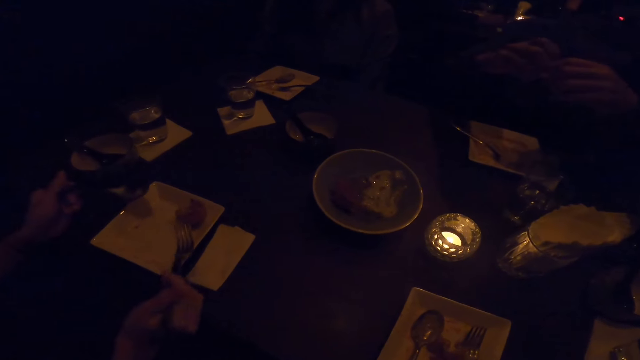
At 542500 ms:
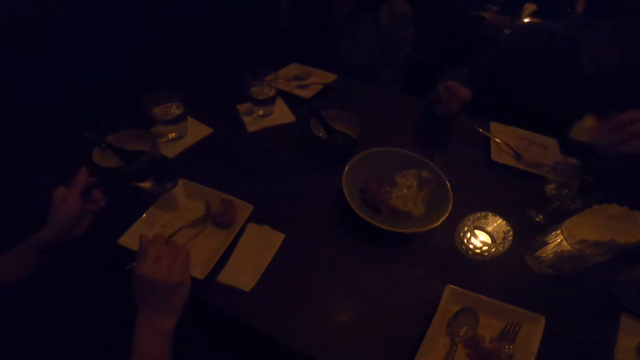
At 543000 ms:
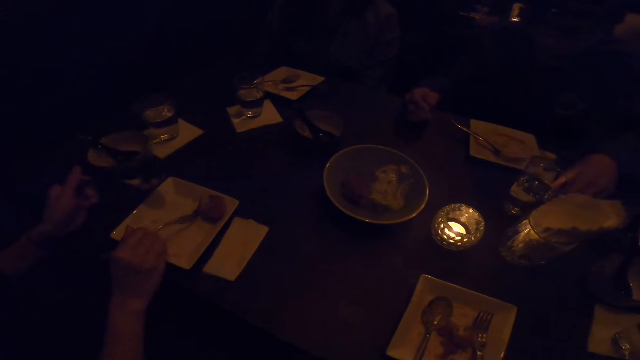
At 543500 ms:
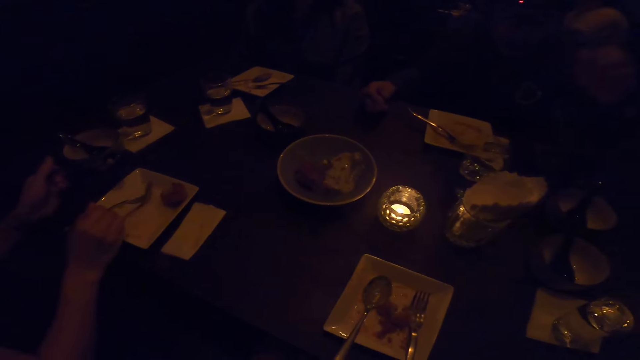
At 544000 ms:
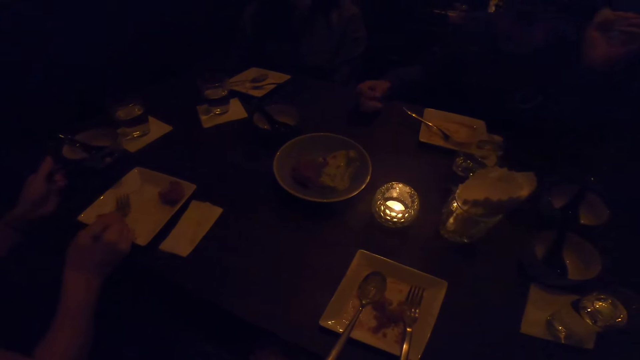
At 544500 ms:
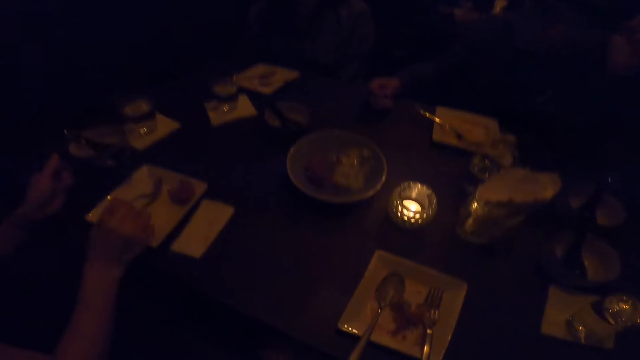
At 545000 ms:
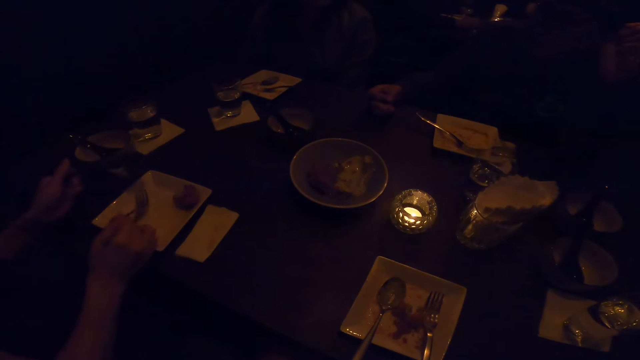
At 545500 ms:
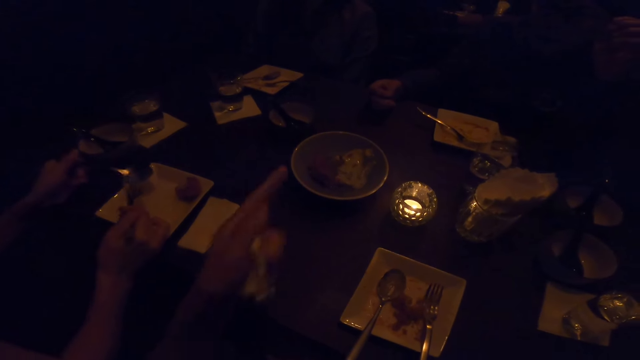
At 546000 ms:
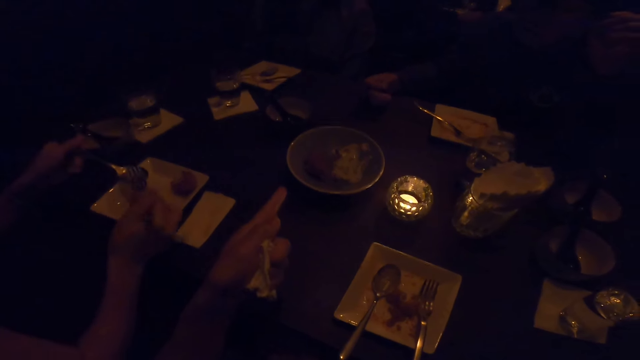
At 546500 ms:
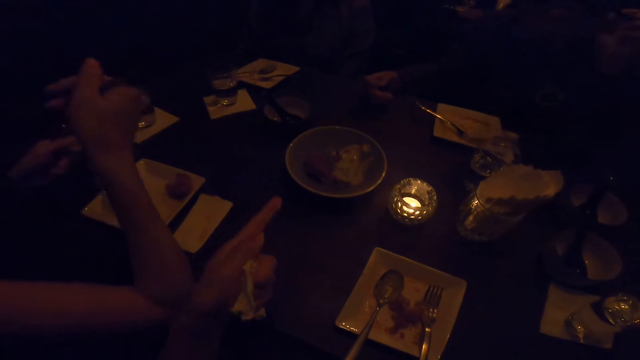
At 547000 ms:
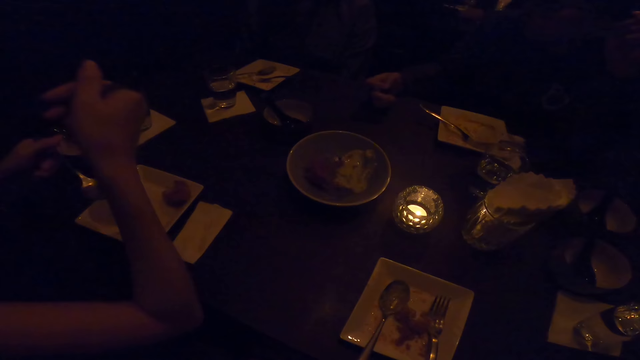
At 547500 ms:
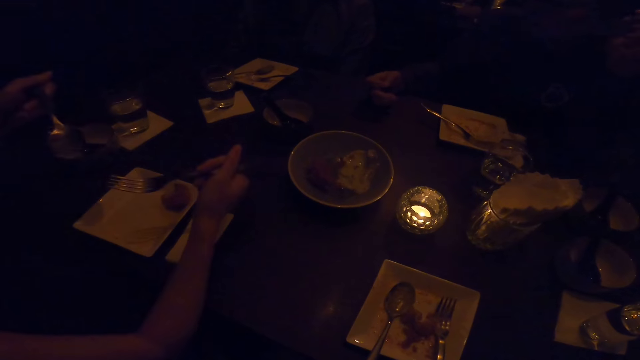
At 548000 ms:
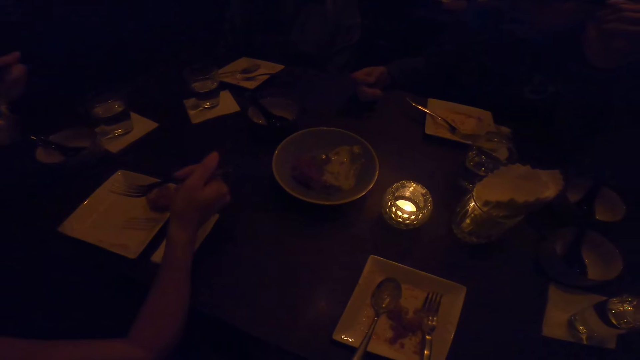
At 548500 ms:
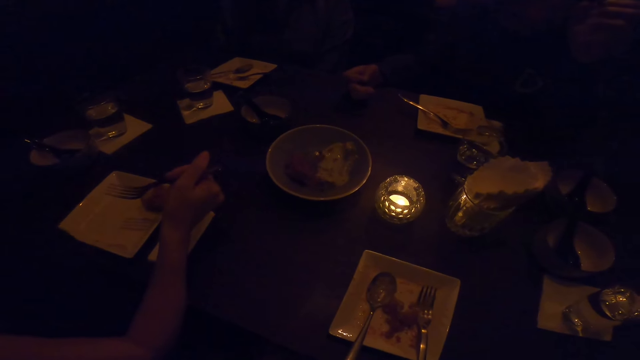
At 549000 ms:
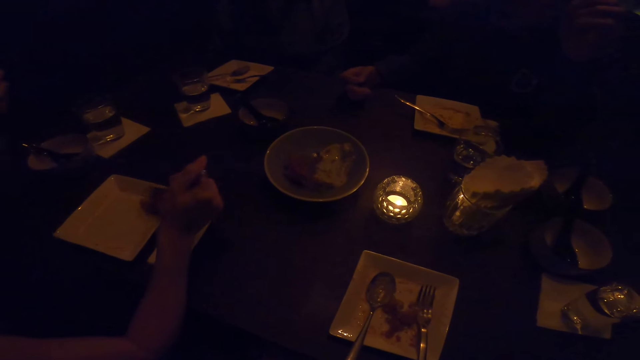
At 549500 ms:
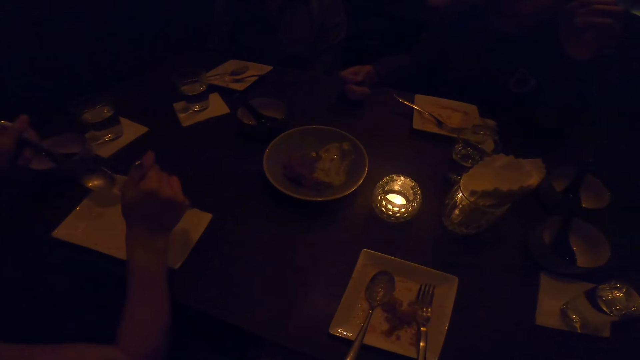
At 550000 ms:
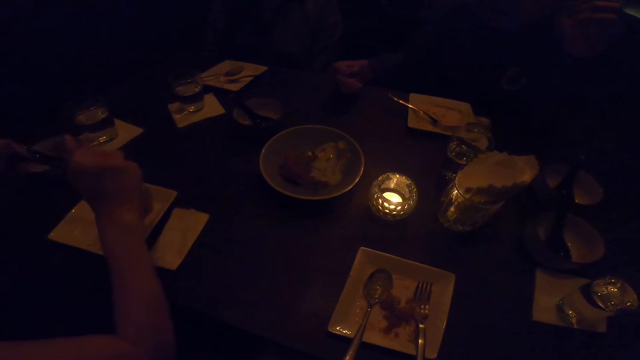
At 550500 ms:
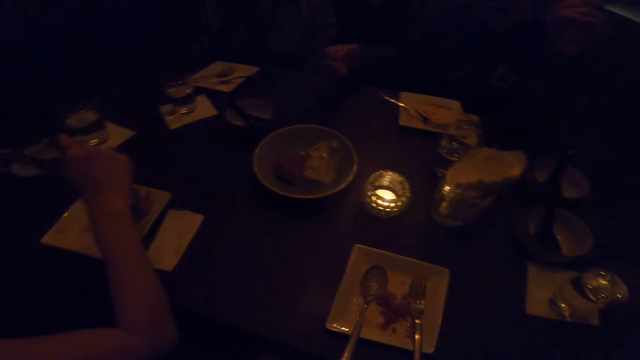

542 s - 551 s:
A woman puts down the wipe. Another woman lifts up her hand. The camera wearer points her finger. A man eats the food.

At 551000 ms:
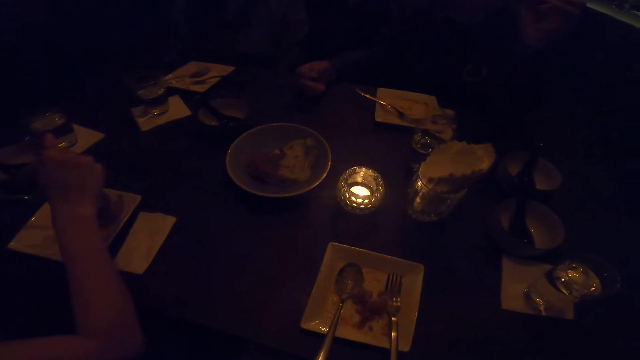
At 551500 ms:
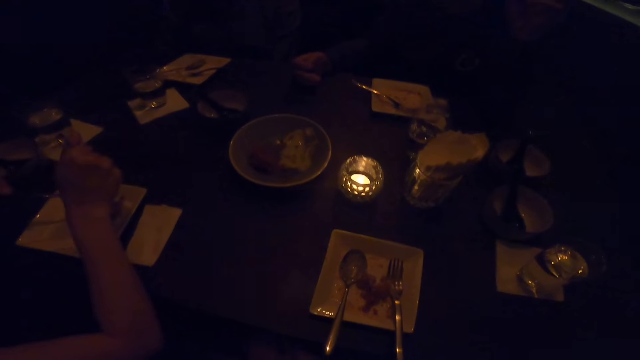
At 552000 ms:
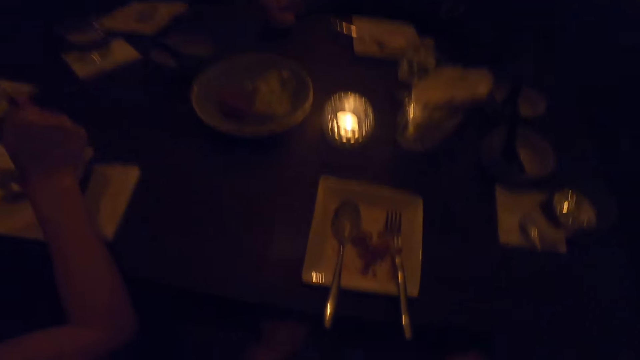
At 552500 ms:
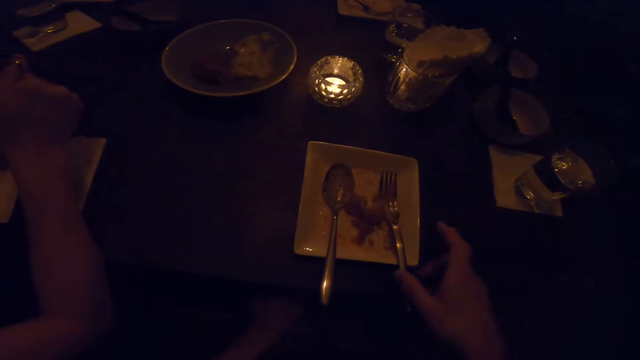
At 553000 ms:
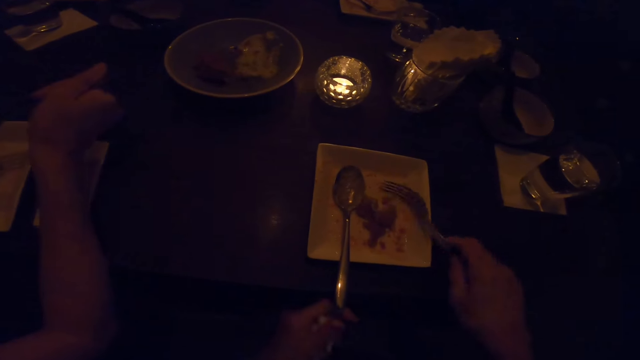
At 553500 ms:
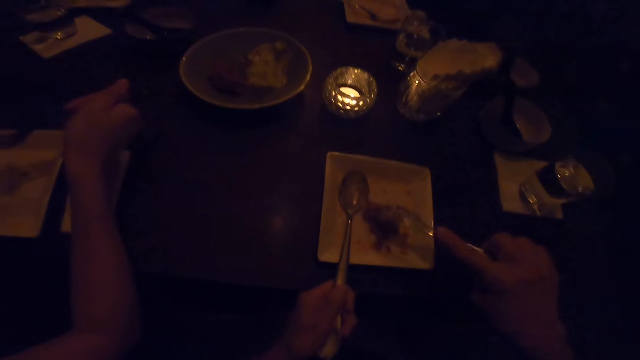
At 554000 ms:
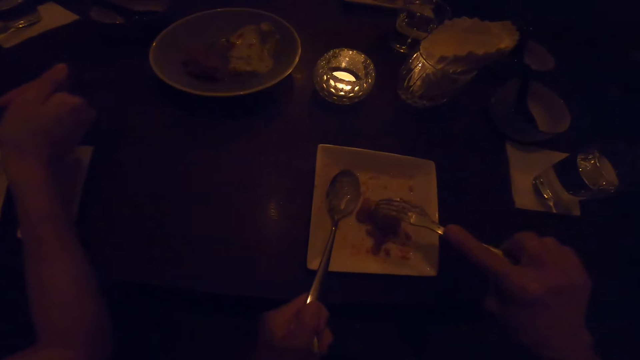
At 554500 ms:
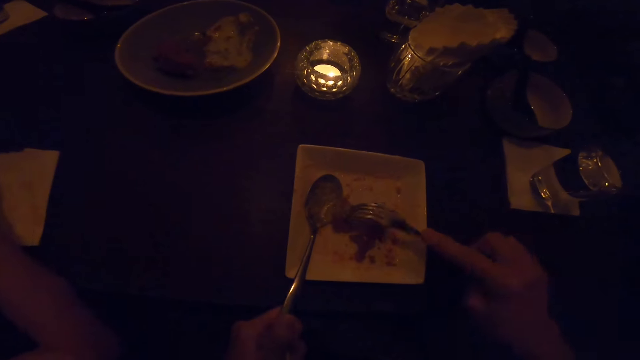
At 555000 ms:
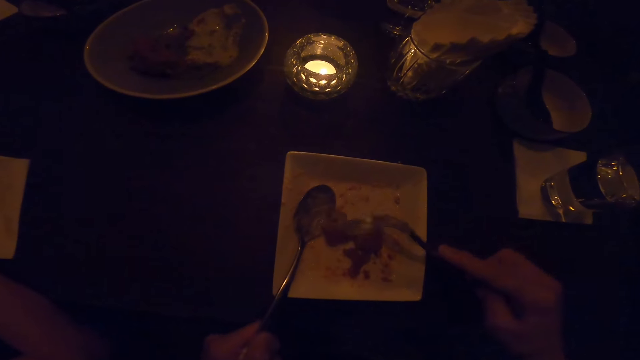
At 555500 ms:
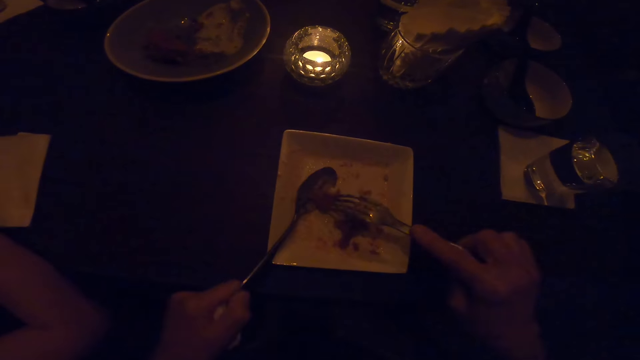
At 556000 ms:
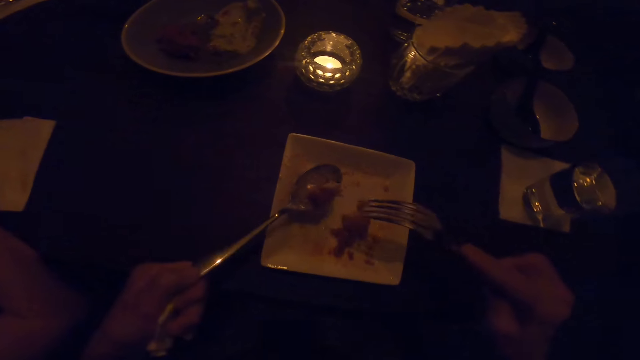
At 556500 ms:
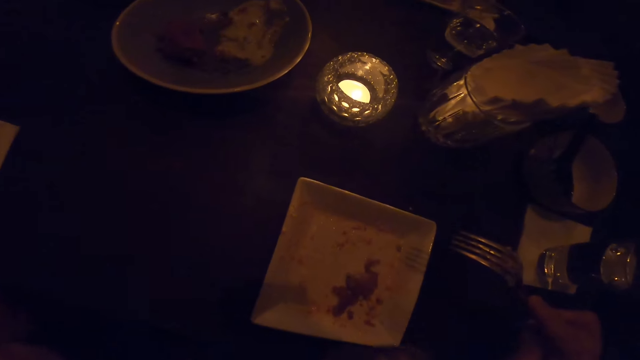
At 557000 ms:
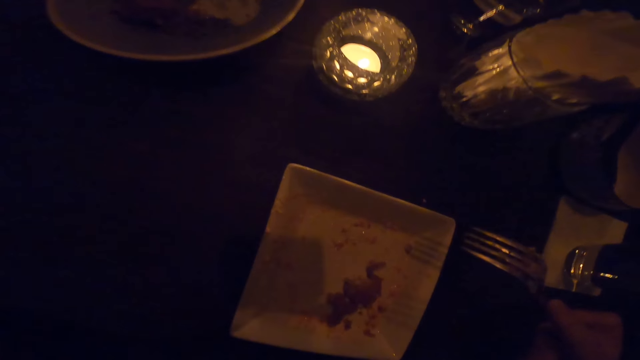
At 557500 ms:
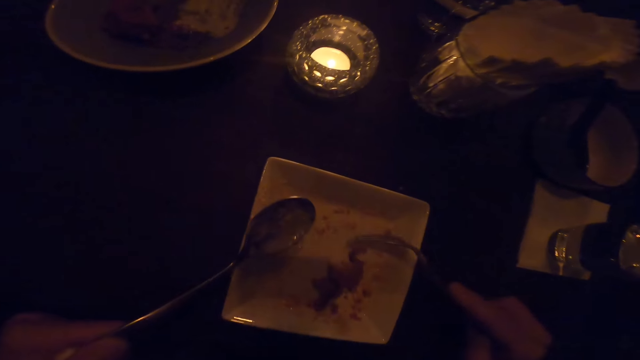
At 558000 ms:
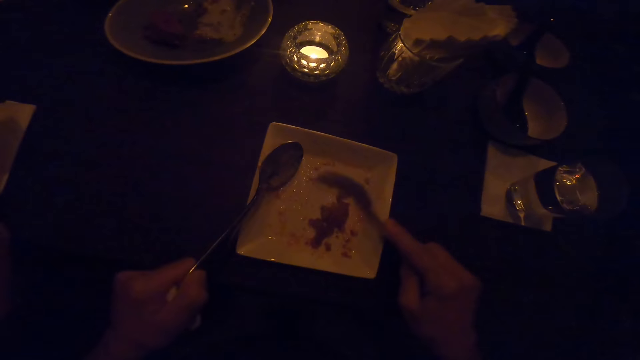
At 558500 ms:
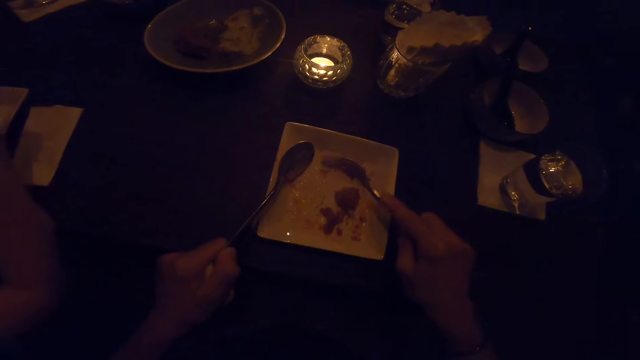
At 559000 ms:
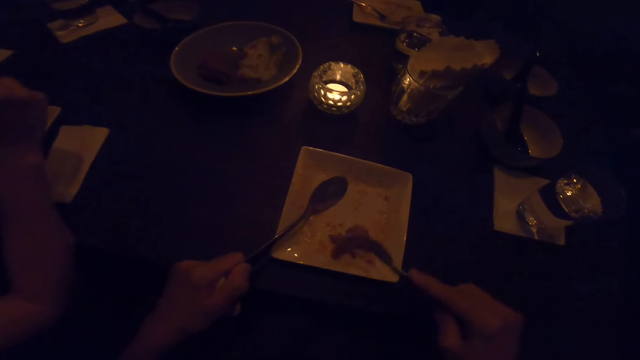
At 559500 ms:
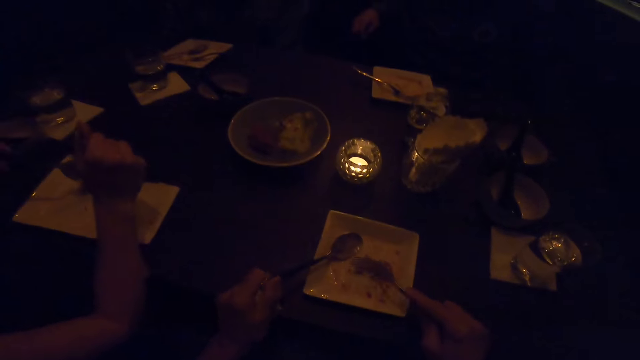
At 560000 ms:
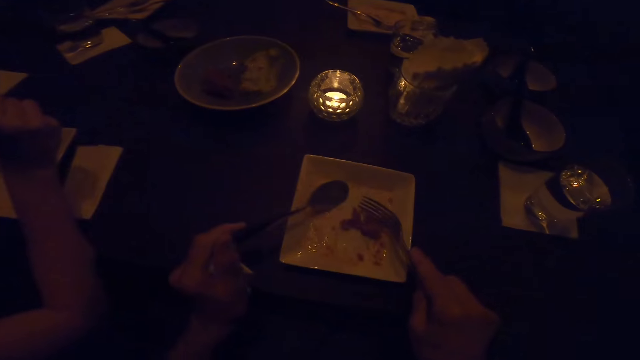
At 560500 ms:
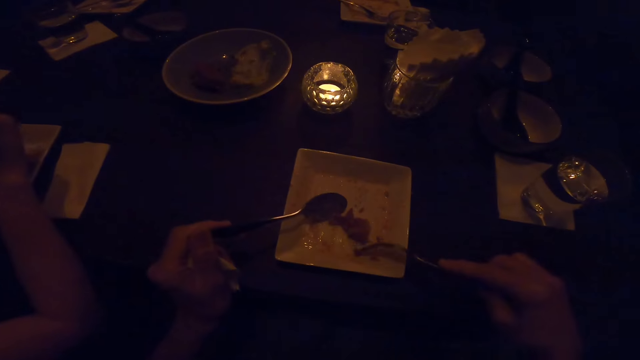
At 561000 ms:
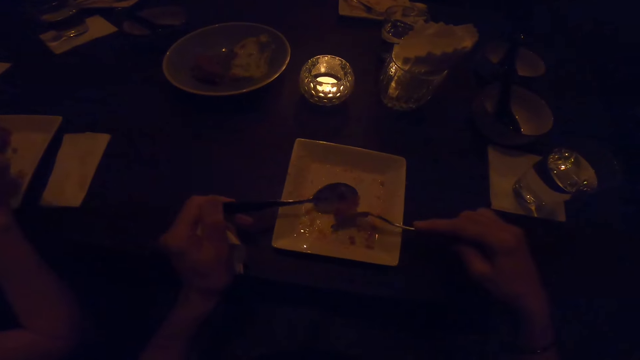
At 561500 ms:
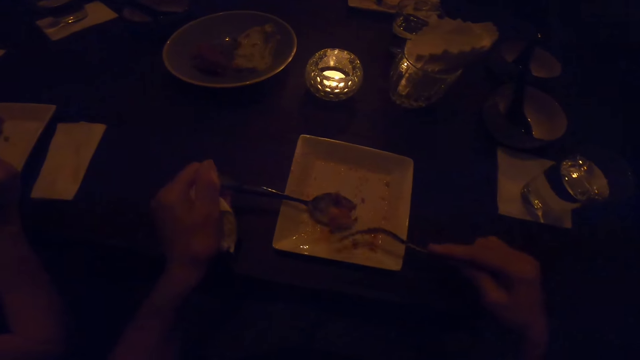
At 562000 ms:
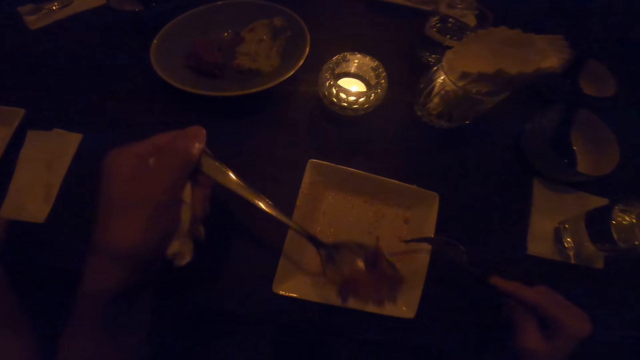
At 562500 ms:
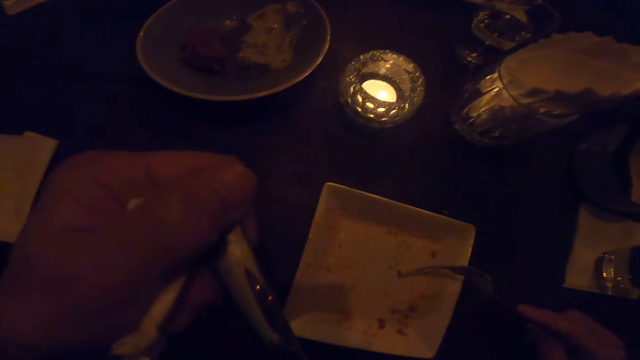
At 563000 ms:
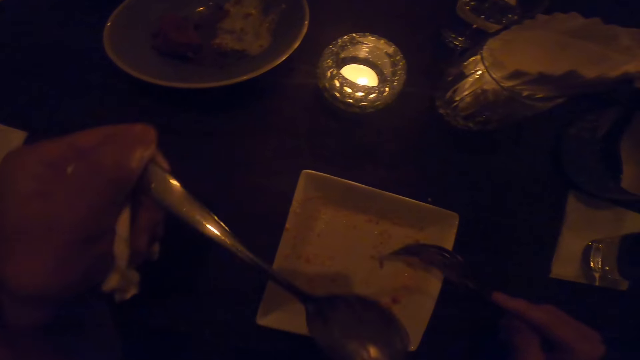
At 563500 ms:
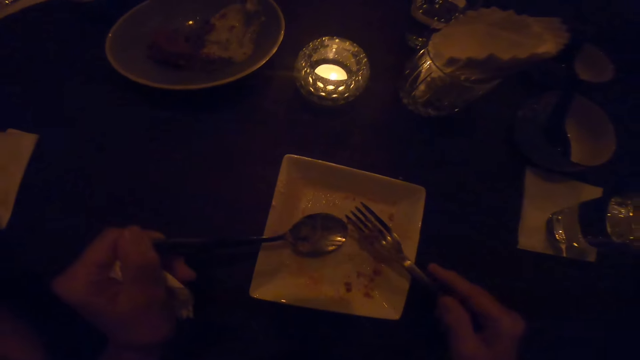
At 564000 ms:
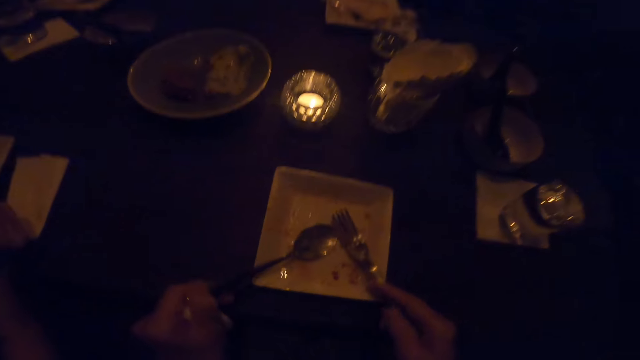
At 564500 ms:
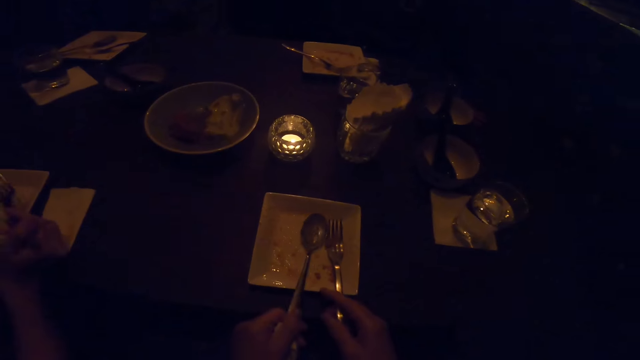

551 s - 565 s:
A man takes the meat. The camera wearer takes the spoon. He picks up the fork from the plate with his right hand. He takes the meat. He eats from the plate on the table with the spoon in his left hand. He scrubs the food from the plate on the table with the fork in his right hand. He takes the meat. He eats the meat from the plate on the table with the spoon in his left hand.
